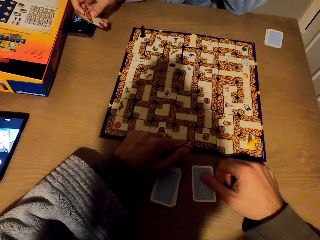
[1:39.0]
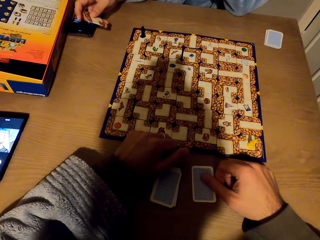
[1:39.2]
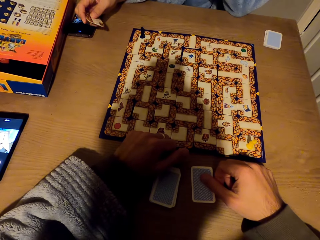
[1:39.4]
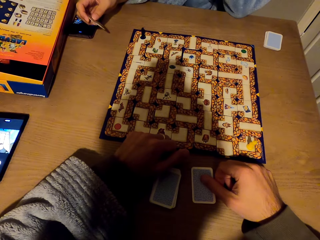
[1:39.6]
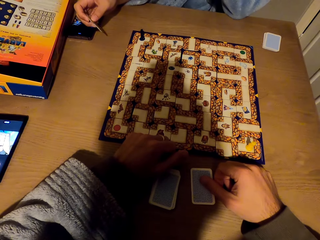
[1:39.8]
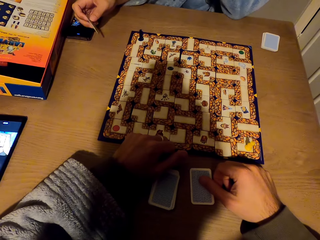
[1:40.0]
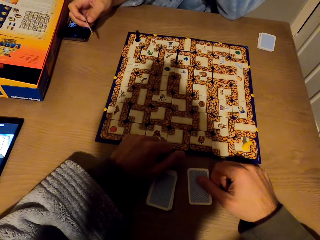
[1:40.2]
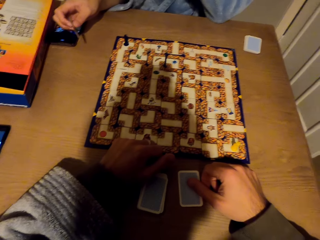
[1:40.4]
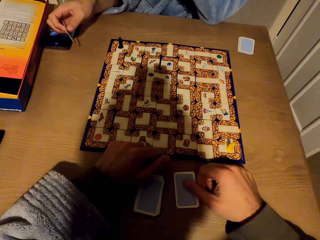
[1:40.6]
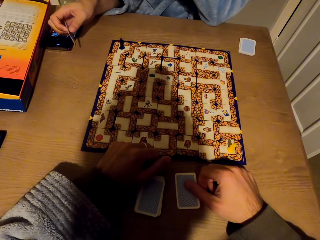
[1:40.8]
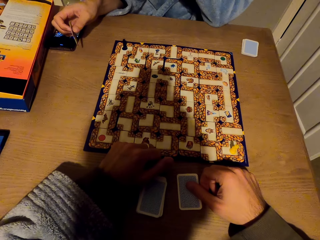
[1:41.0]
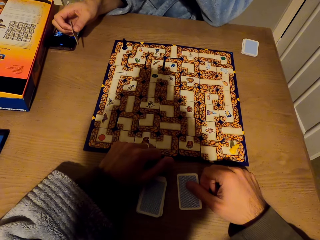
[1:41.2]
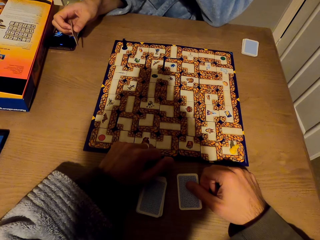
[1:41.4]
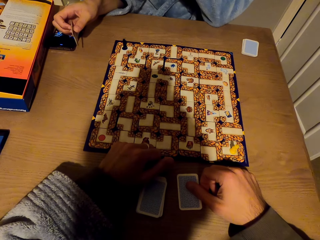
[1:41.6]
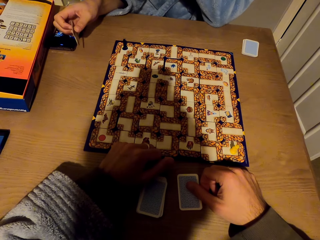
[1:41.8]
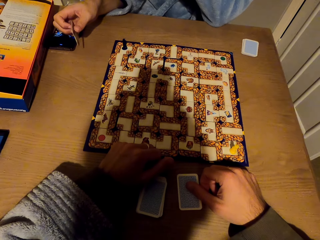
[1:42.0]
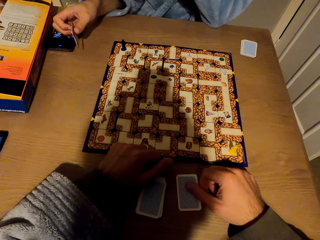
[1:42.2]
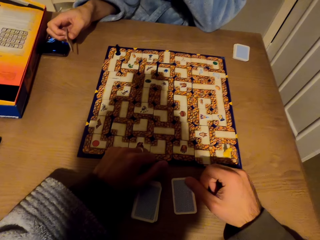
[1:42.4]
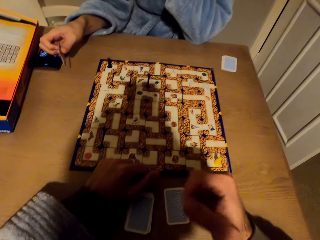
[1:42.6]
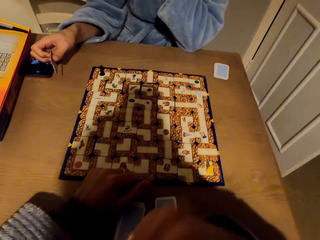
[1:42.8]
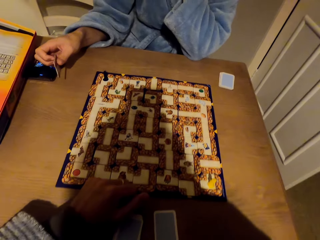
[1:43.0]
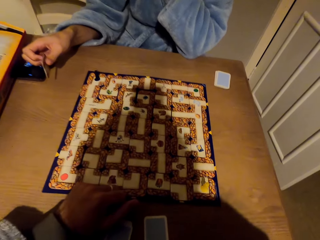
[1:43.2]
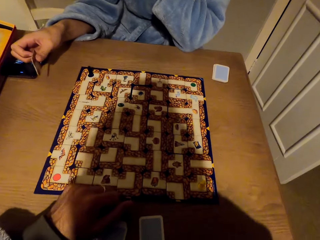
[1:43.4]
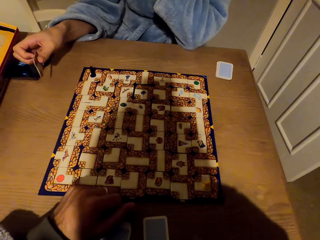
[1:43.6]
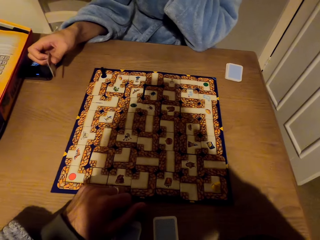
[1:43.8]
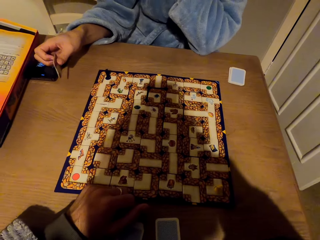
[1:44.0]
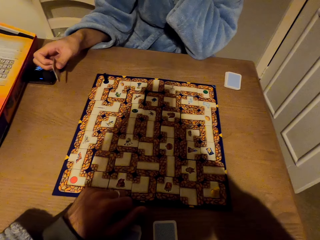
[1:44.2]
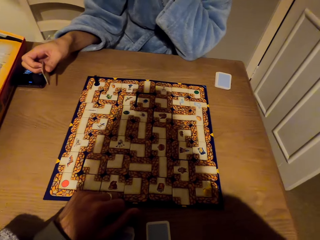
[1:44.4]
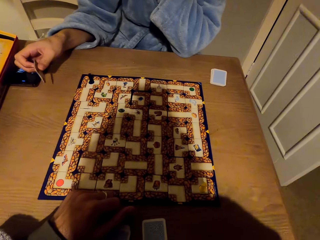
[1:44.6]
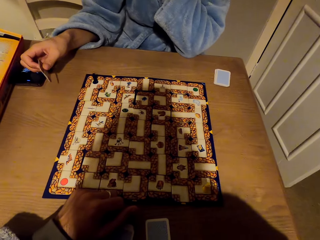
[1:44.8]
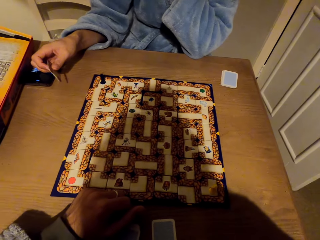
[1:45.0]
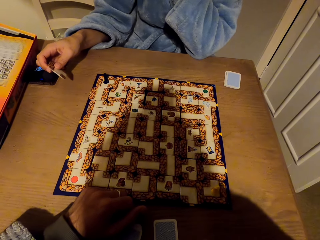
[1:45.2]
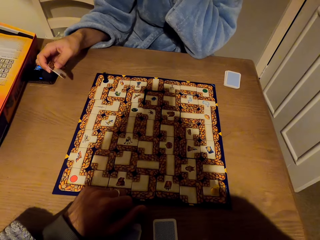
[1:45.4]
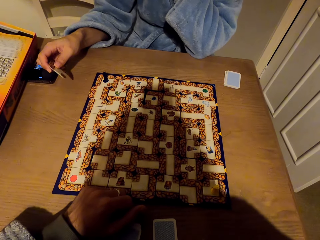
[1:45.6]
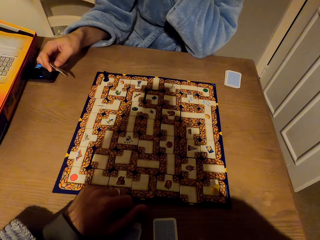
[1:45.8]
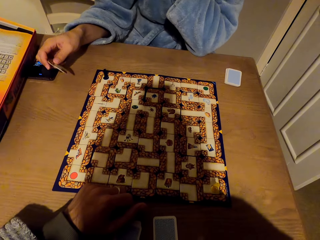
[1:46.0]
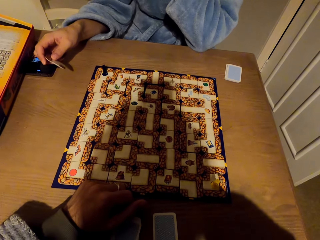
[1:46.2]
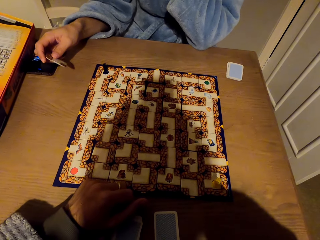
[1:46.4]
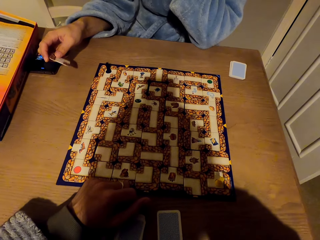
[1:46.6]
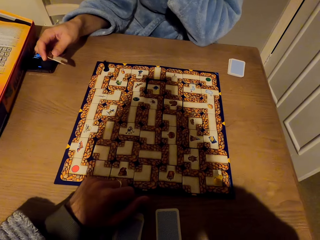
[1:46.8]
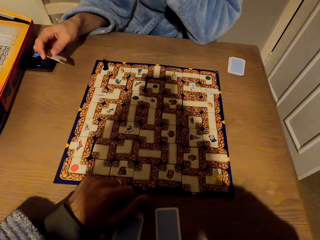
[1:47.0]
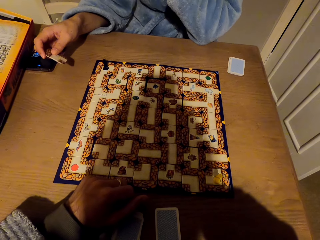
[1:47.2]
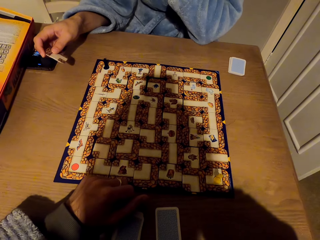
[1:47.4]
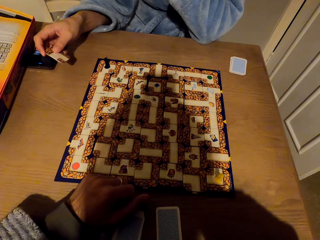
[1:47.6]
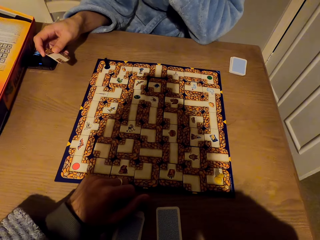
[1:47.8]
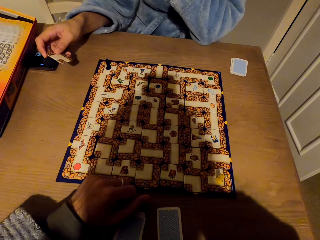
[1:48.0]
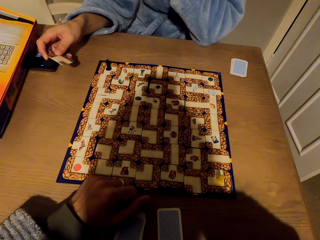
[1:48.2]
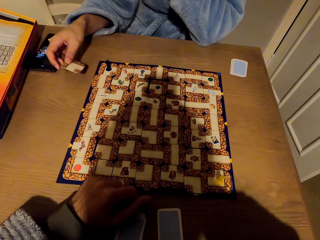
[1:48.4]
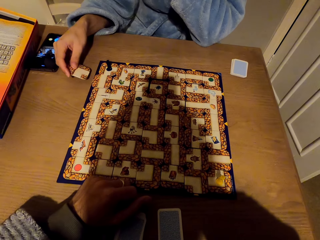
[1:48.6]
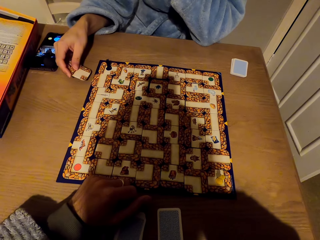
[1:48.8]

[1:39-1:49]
The camera wearer adjusts the camera. They raise the right hand towards something. They look around.

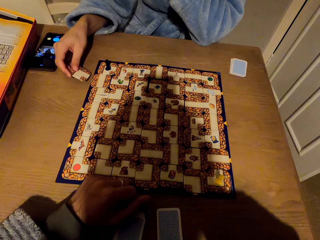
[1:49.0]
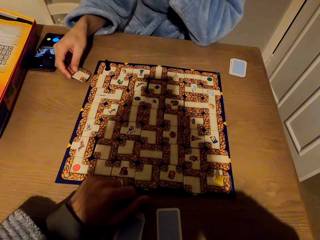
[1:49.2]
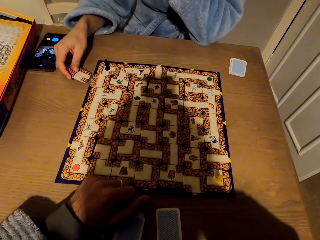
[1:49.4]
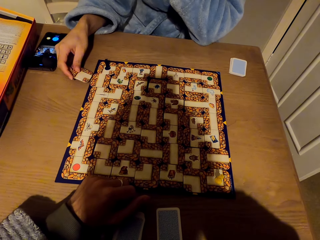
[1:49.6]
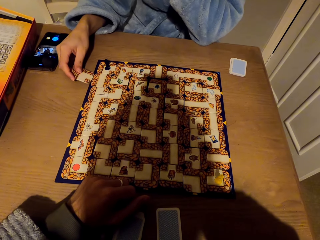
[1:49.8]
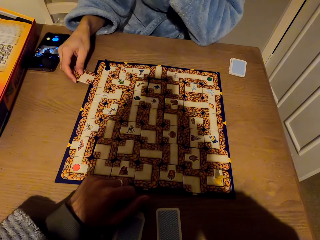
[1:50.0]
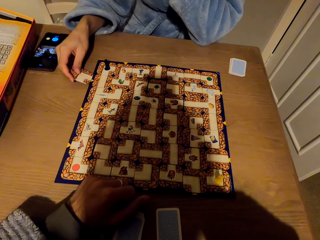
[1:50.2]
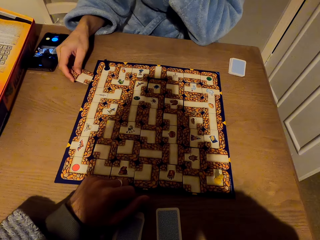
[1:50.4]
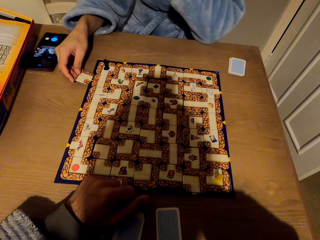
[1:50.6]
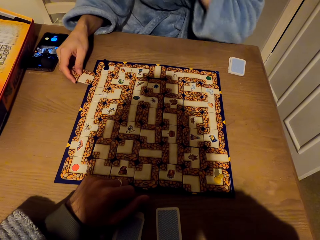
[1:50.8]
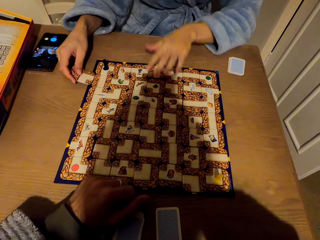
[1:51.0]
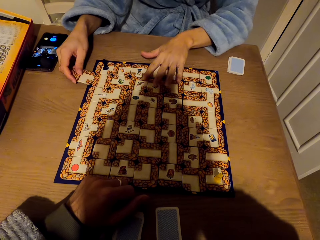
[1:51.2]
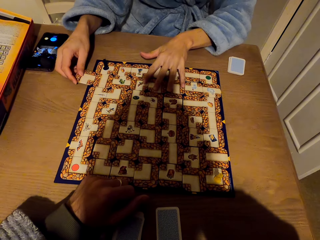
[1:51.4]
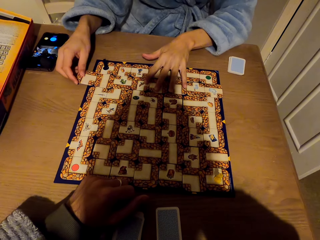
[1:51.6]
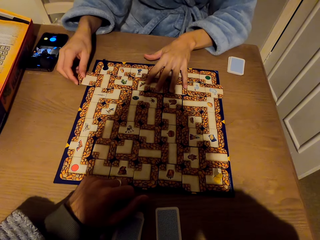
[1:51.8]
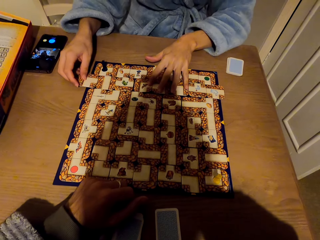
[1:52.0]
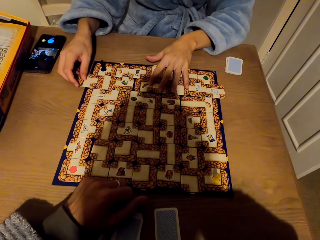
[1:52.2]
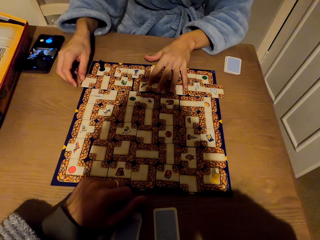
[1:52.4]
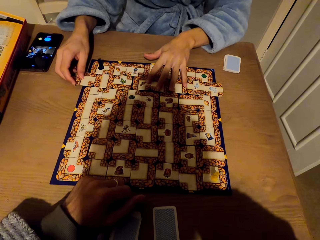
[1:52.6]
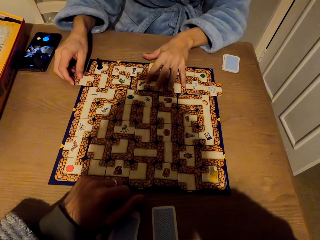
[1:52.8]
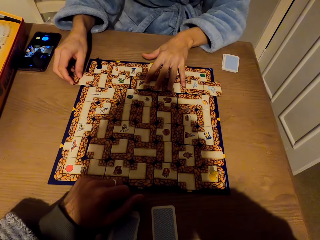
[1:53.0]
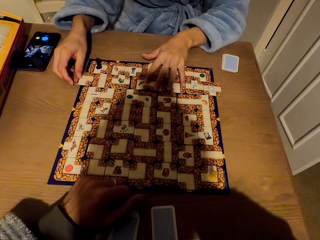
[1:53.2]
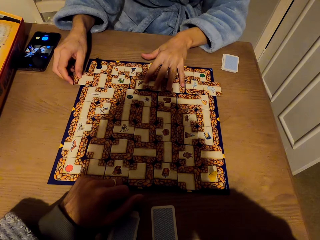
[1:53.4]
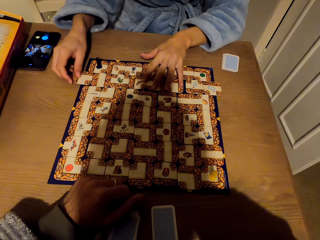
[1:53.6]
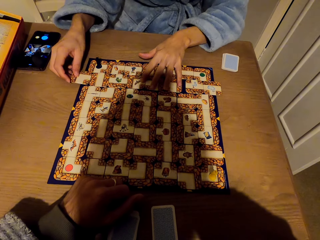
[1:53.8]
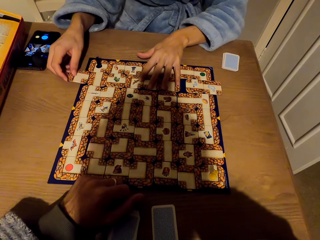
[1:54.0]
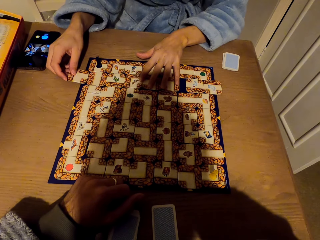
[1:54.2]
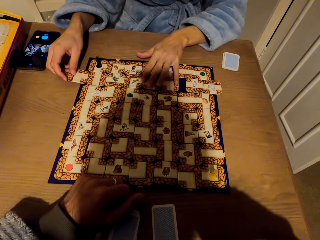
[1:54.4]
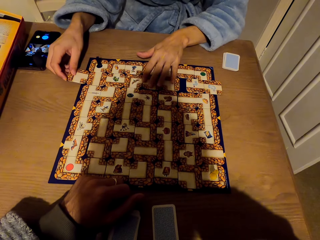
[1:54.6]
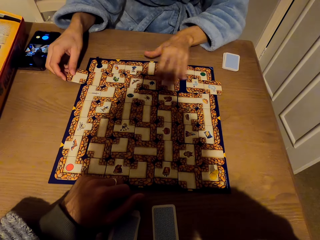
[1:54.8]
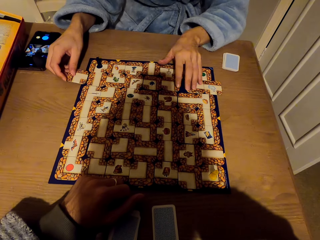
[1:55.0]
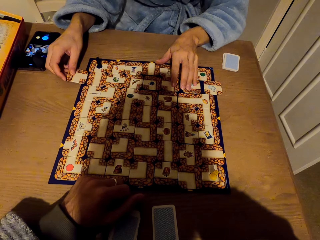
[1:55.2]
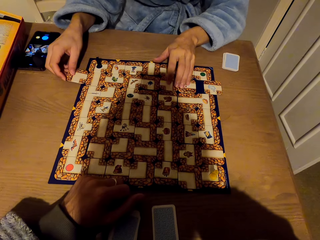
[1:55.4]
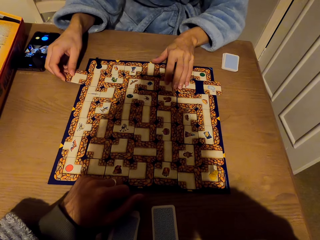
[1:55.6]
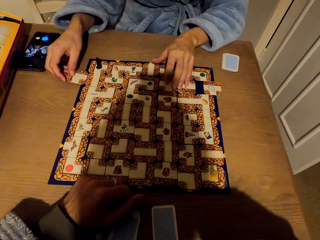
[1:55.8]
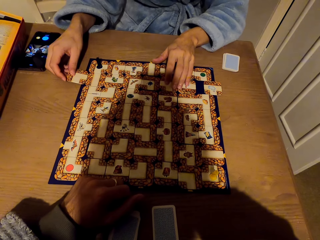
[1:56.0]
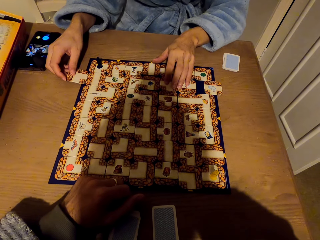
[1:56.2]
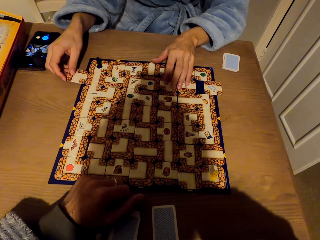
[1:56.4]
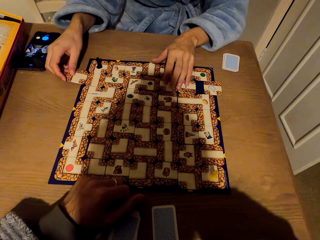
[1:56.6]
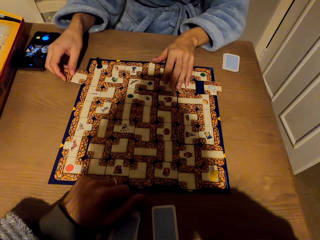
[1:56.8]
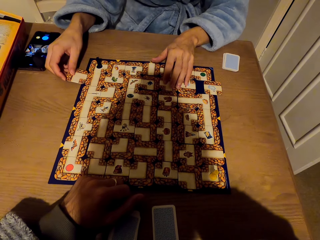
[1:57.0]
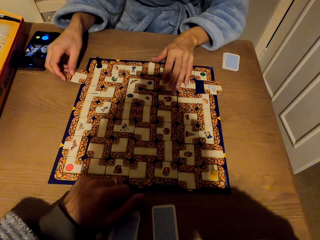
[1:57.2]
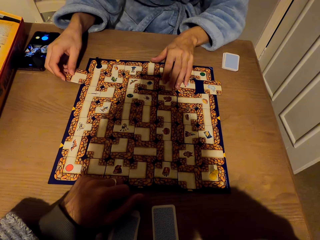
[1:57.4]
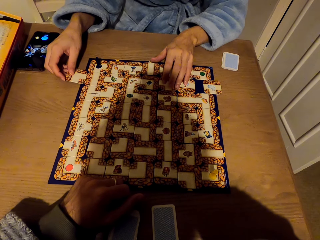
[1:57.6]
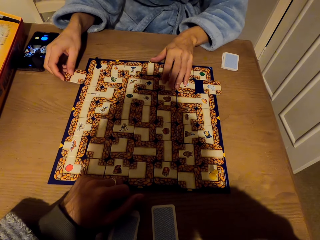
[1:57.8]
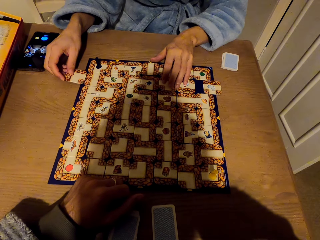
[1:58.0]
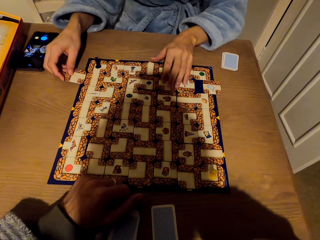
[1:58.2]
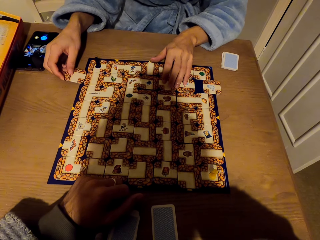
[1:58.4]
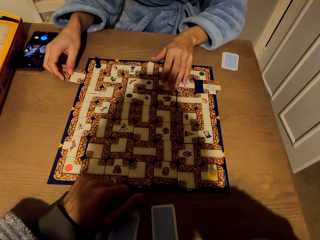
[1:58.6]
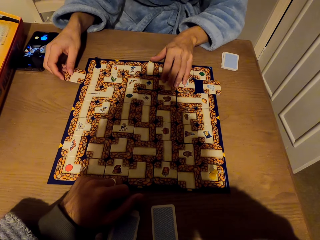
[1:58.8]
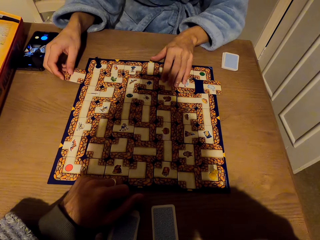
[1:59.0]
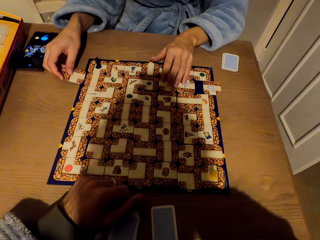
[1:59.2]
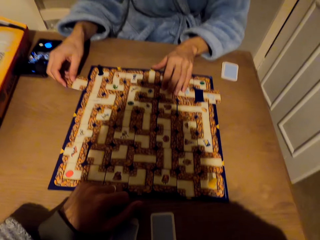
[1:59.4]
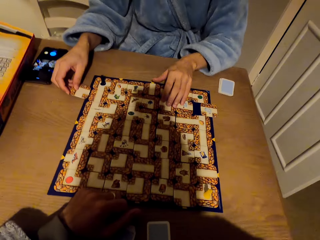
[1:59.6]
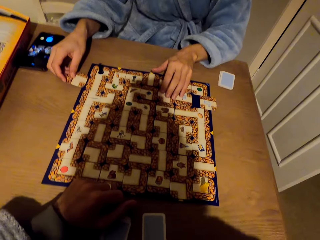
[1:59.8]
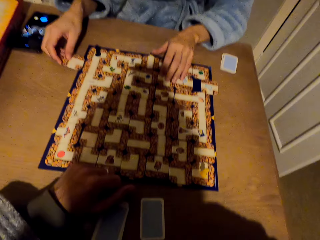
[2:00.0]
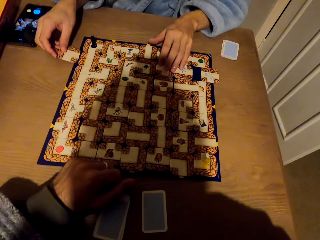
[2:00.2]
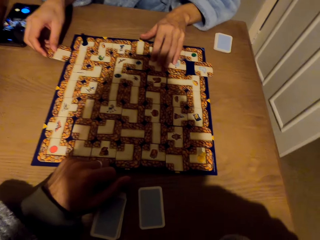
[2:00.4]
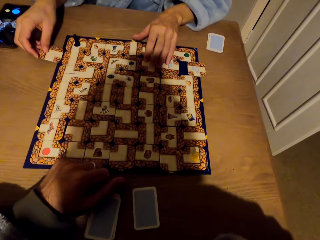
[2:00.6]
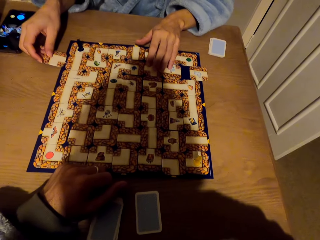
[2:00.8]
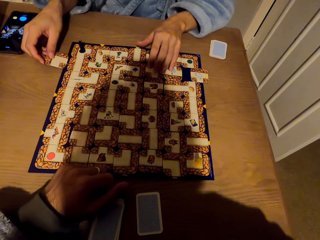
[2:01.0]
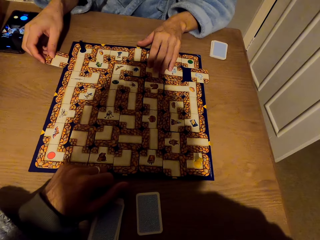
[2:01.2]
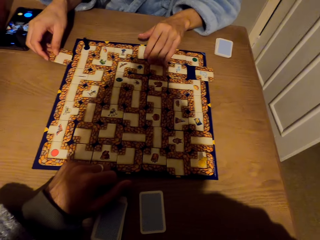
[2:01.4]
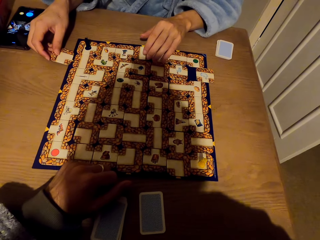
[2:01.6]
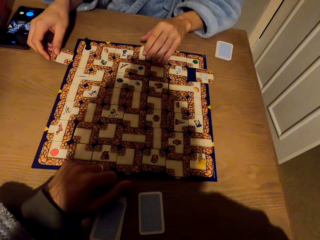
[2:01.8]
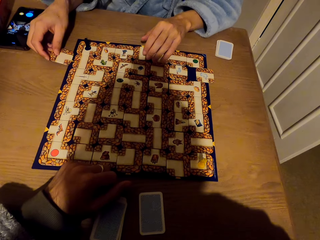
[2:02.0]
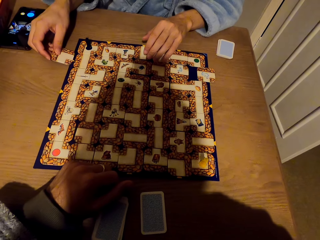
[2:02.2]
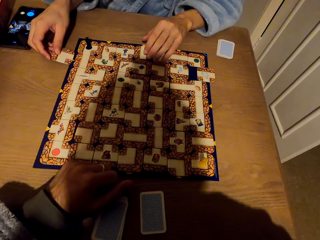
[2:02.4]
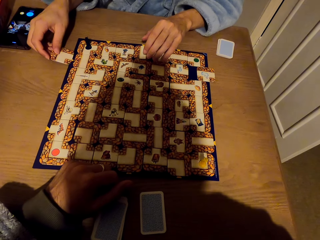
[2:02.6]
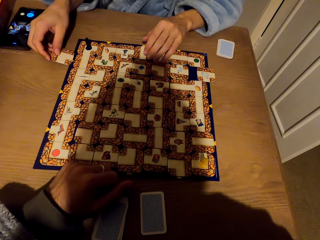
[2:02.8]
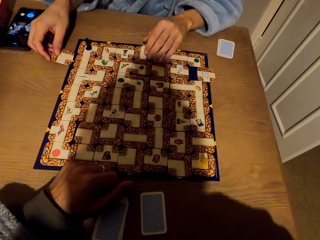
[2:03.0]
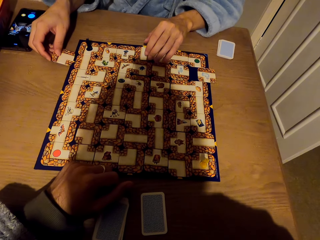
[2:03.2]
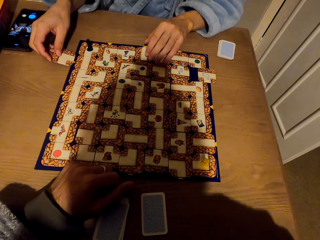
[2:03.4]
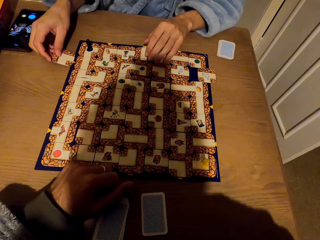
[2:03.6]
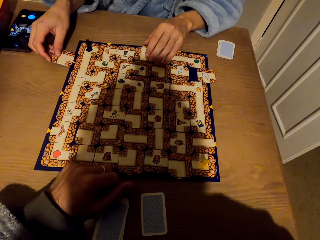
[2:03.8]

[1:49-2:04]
A lady slides a tile on the labyrinth board game. She fixes the card on the labyrinth board with the right hand. She holds the cards with both hands. She adjusts the tile. She stares at the labyrinth board game.
